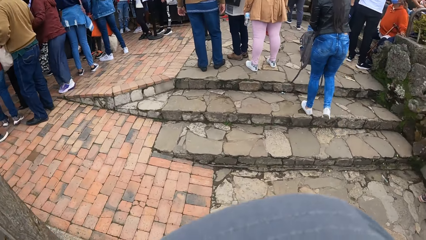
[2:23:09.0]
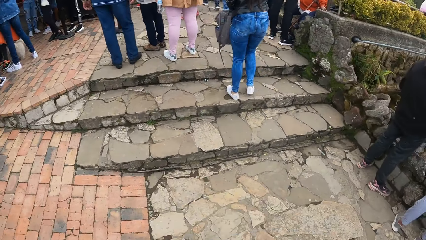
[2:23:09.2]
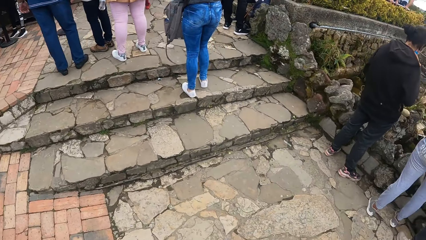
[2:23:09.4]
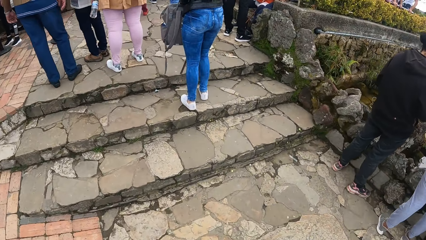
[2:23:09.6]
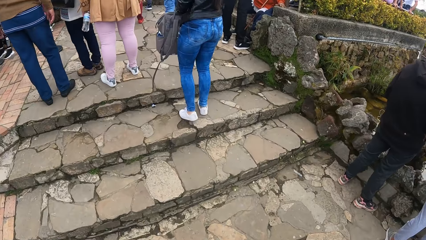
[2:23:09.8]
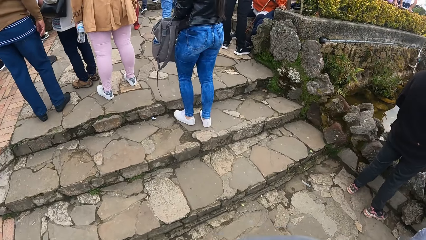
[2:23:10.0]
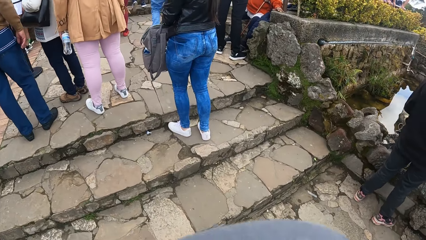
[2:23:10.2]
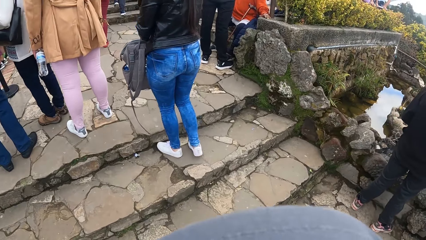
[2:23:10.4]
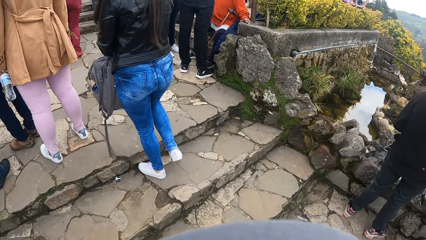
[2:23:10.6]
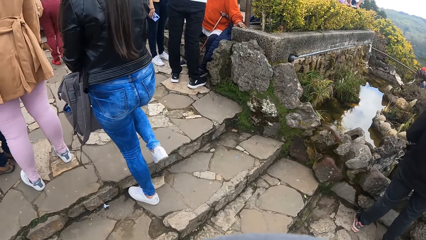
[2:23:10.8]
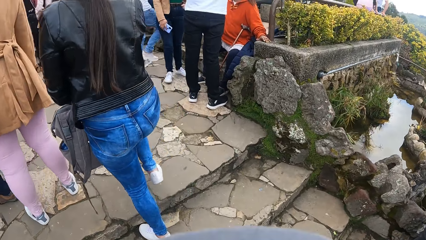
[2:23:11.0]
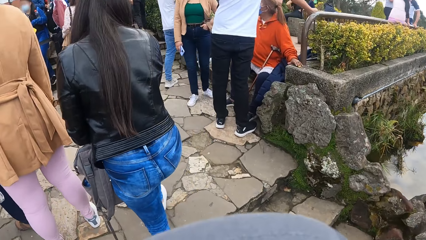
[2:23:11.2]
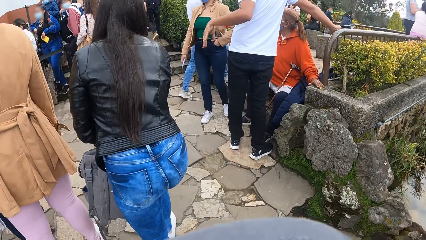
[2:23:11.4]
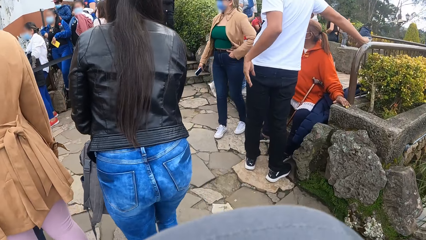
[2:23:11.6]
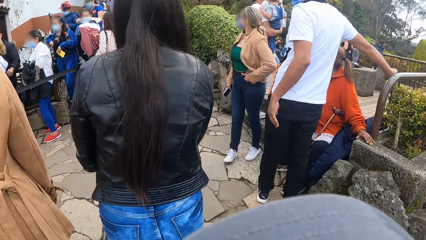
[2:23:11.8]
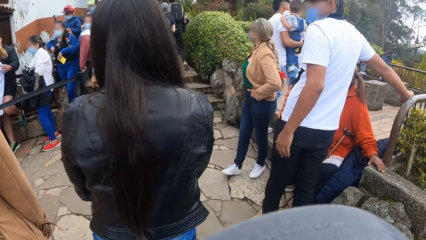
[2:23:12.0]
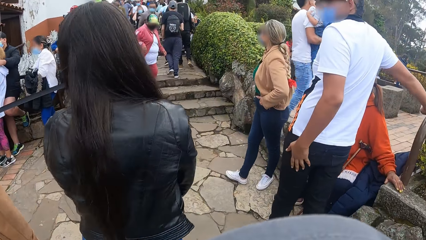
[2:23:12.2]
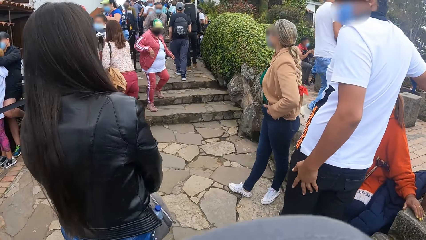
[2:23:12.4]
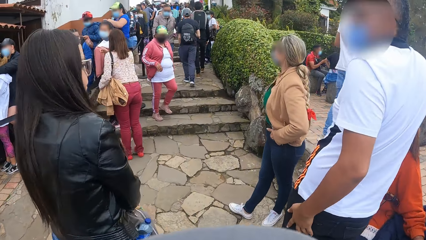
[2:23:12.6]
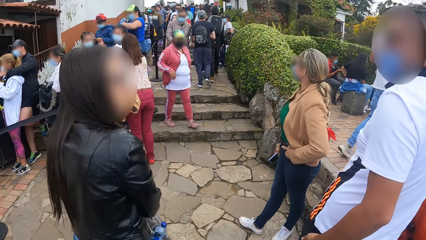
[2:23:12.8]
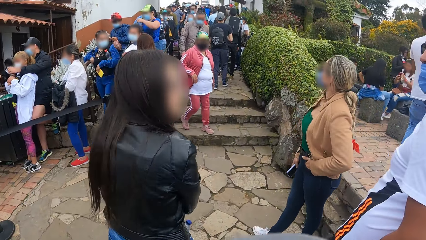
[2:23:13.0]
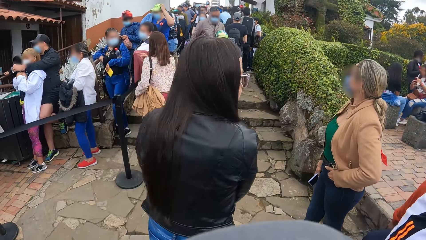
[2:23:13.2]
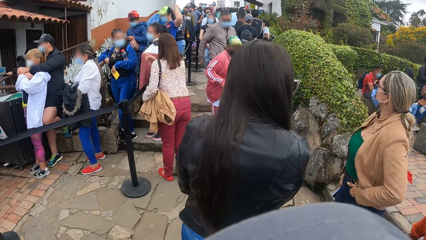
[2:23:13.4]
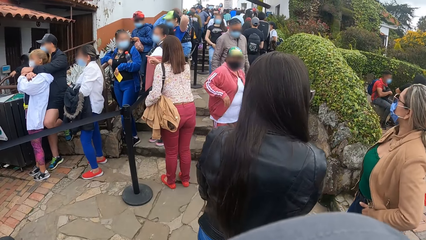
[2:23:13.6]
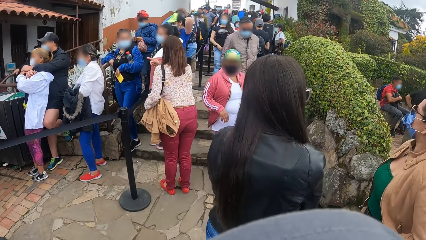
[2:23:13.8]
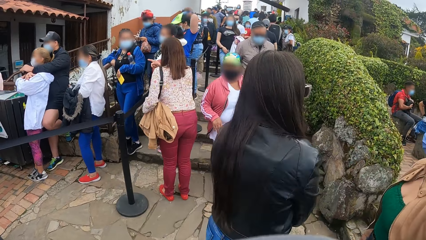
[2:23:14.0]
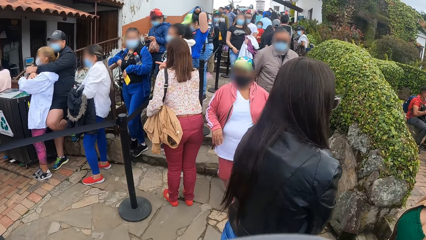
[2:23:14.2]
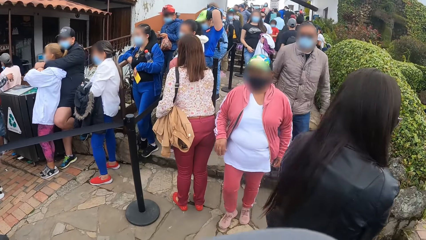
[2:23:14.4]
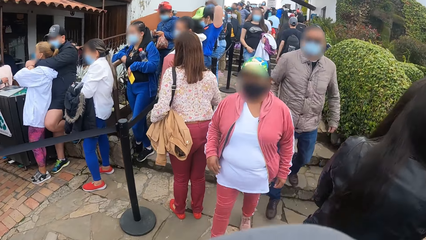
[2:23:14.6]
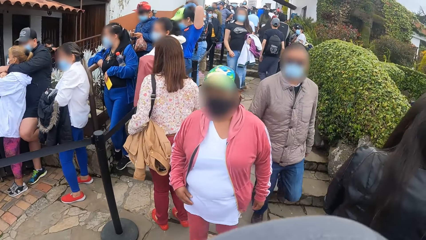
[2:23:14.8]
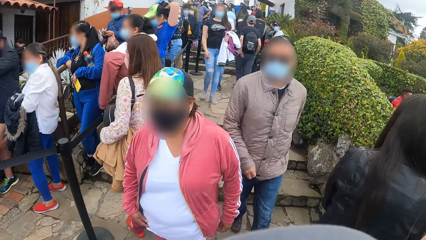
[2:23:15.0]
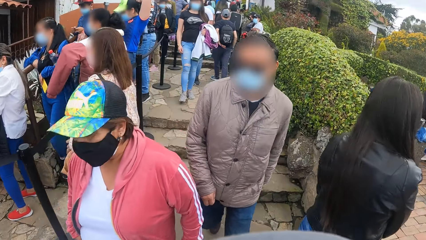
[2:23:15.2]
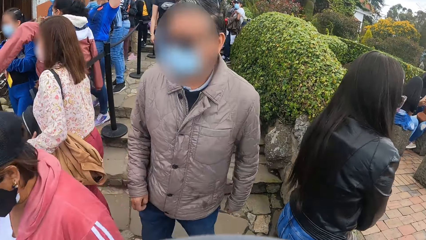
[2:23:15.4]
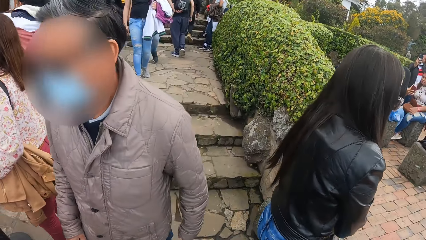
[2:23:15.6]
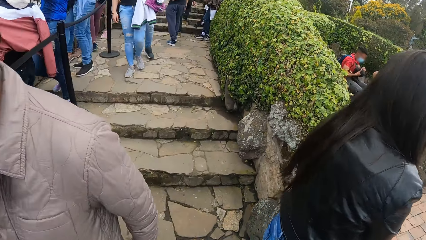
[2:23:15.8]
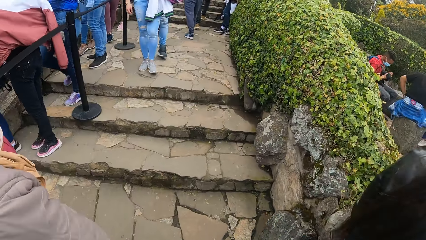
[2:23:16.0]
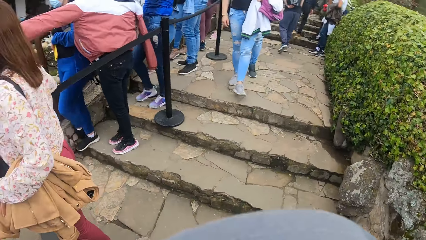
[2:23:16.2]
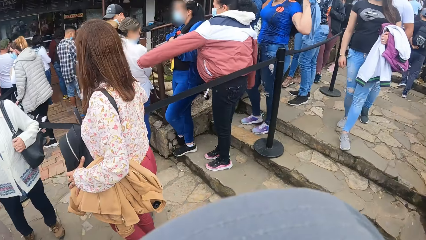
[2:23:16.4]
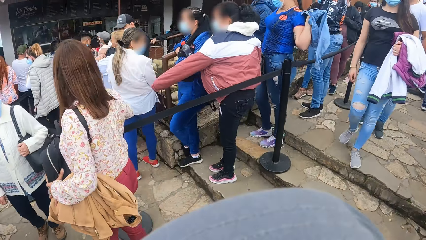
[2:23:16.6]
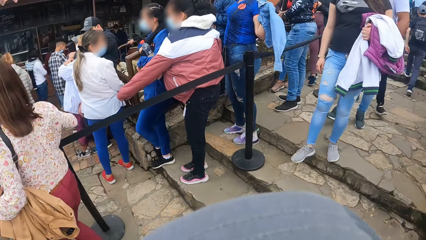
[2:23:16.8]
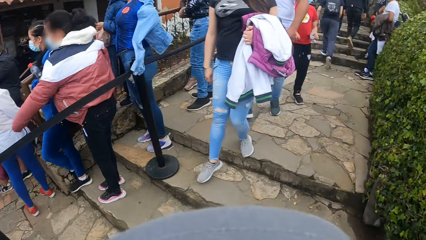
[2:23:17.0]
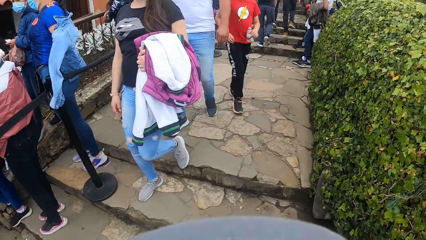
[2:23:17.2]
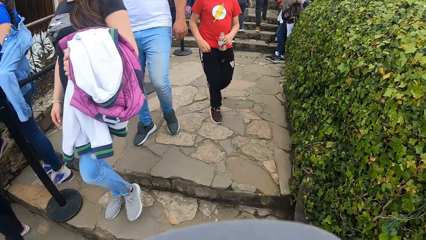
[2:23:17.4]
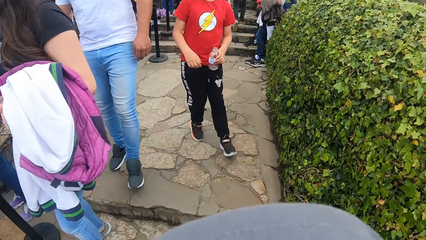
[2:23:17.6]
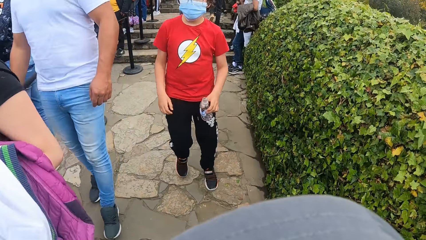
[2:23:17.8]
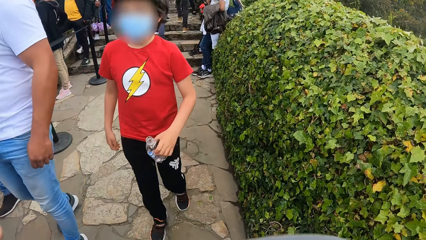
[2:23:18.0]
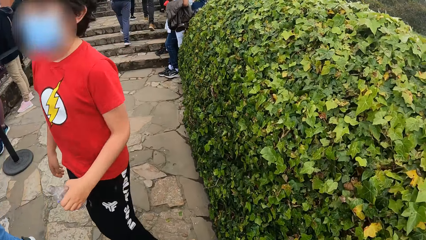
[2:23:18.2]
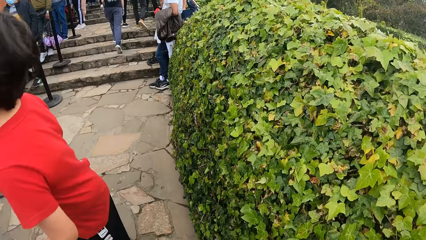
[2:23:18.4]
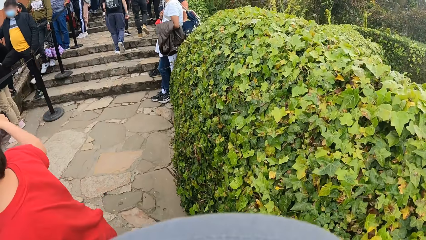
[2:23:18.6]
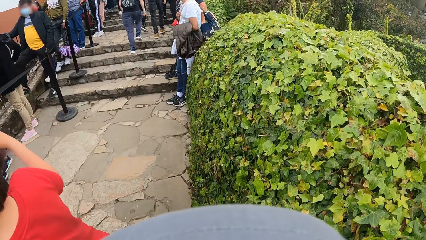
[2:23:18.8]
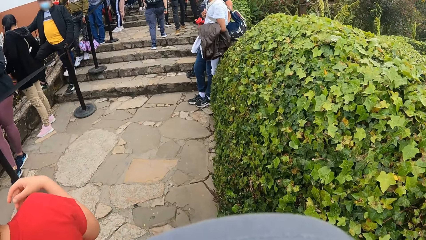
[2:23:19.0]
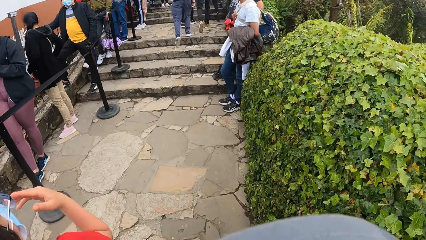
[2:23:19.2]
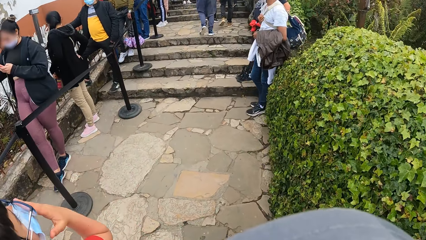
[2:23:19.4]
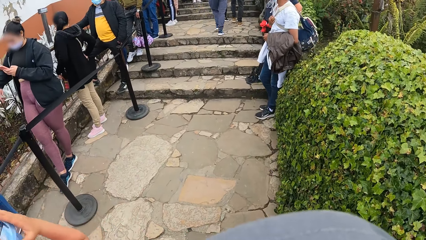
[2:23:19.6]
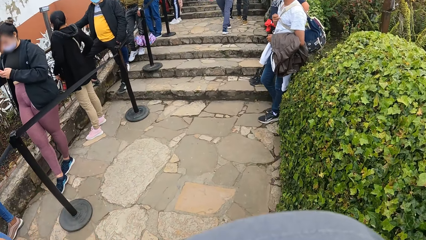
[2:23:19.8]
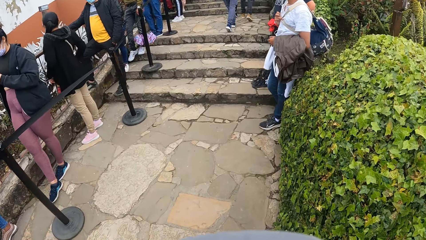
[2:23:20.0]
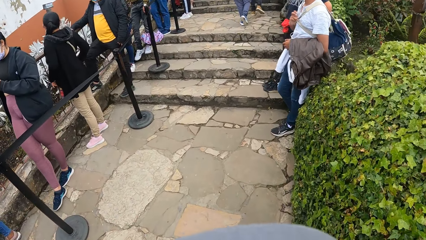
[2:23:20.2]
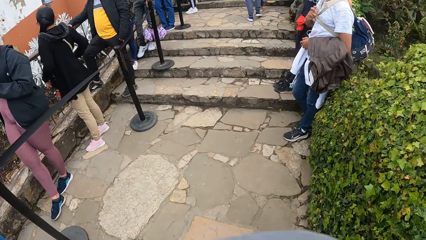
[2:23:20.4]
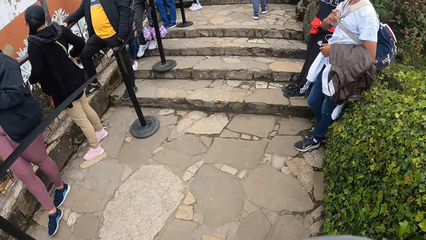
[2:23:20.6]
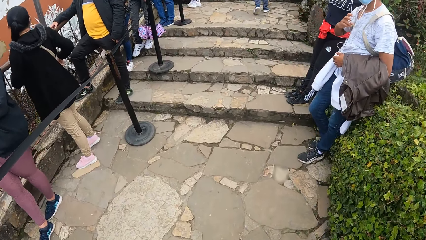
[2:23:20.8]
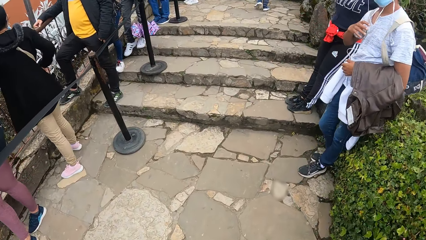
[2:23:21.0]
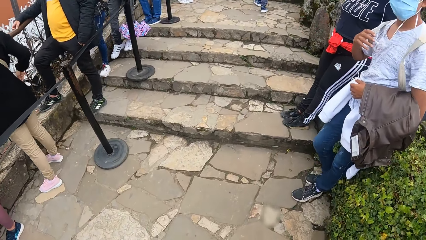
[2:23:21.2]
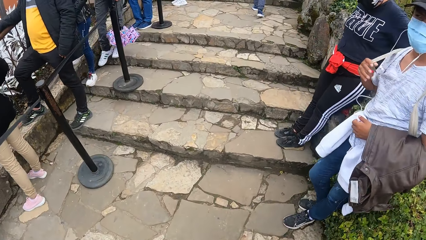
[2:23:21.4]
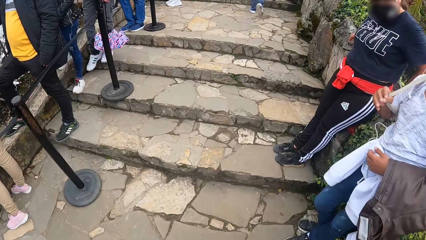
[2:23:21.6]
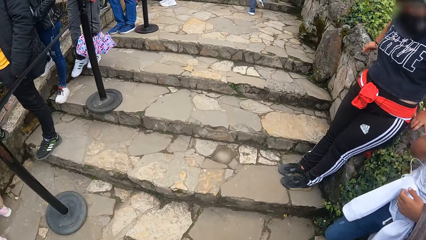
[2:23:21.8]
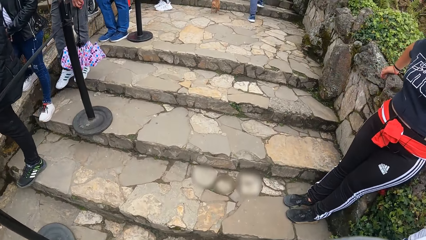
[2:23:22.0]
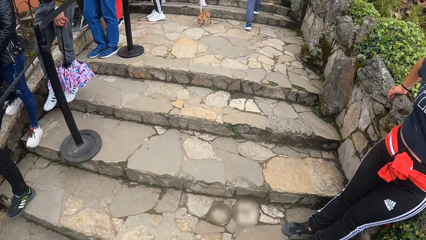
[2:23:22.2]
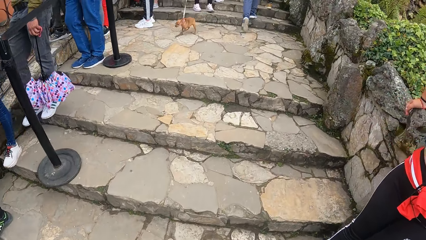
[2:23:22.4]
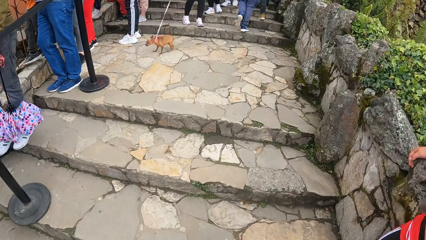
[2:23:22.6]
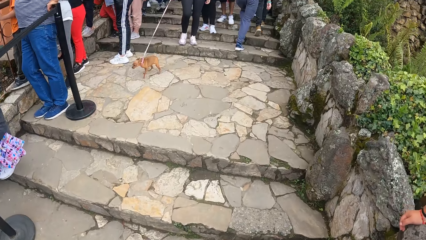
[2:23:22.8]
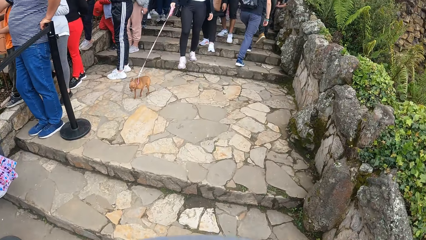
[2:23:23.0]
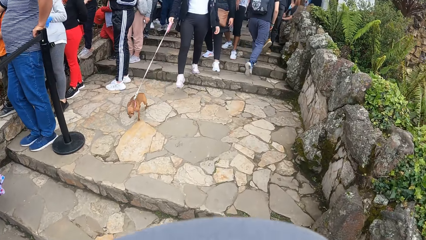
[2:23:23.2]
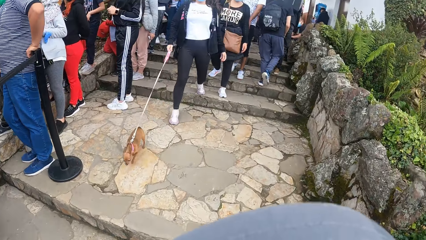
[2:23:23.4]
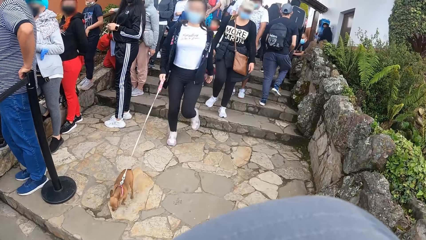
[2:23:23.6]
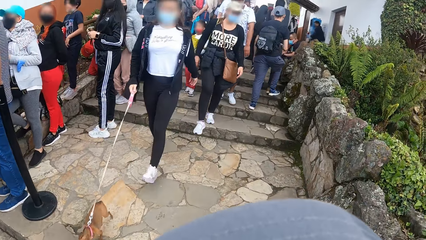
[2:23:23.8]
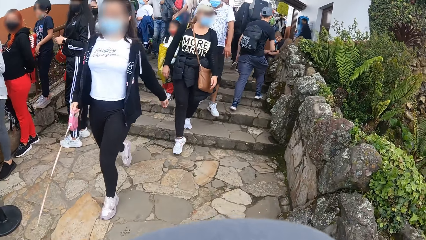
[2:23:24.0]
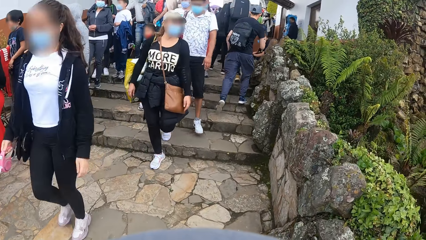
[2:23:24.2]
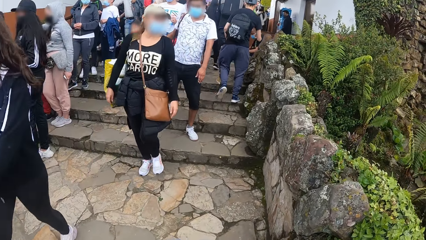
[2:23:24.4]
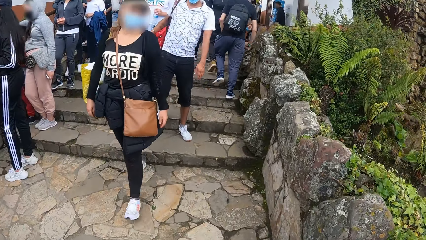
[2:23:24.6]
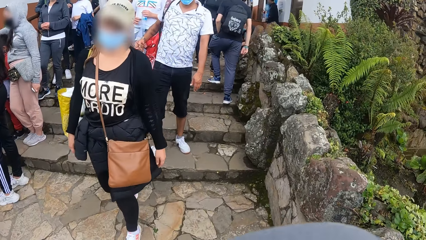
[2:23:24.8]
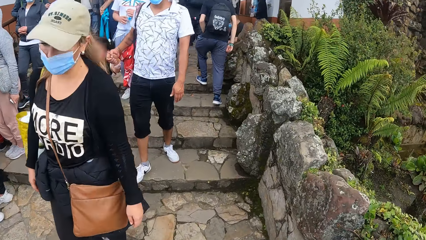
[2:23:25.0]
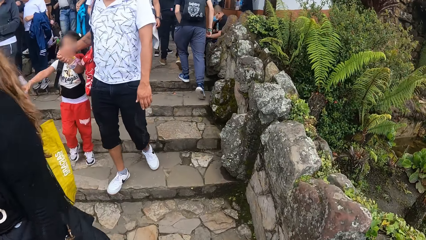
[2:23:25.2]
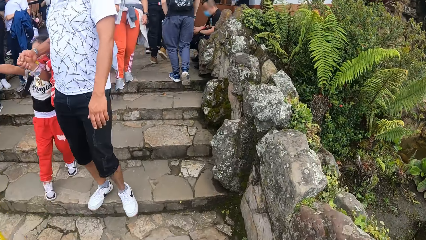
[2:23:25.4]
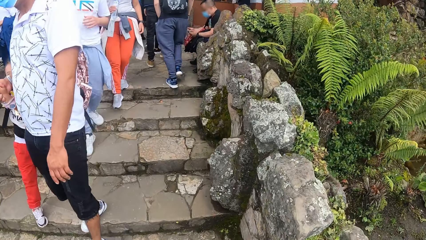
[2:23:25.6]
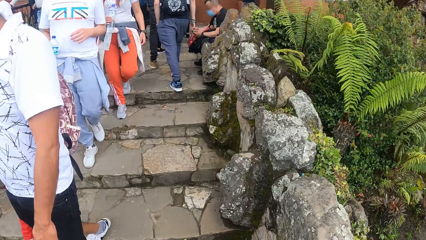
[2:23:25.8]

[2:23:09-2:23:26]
The camera wearer looks down on the stairs. They walk up the stairs. They look in front. They look sideways. They look in front. They look down on the stairs. They walk up the stairs.
